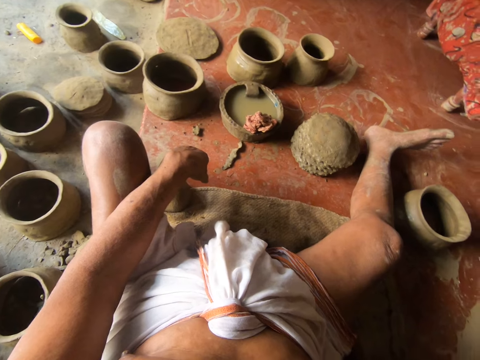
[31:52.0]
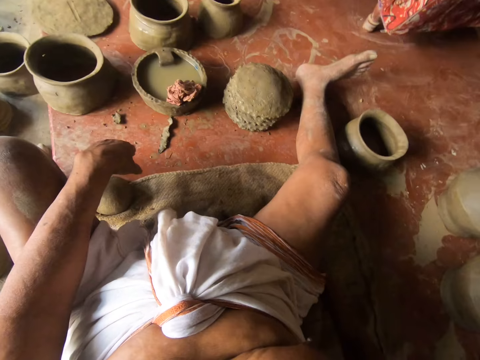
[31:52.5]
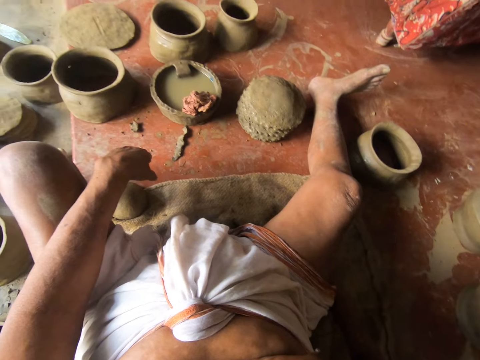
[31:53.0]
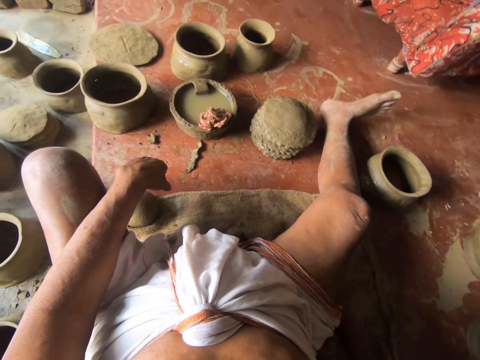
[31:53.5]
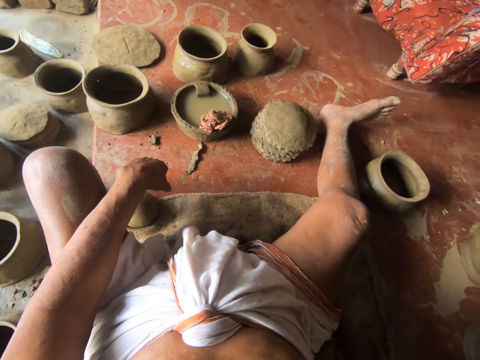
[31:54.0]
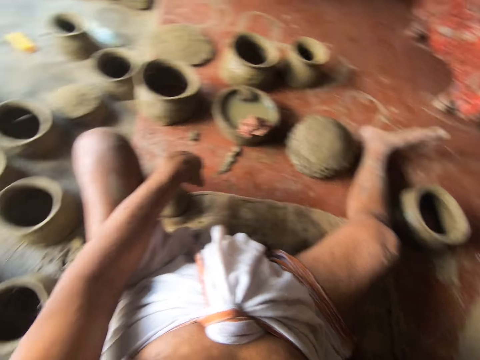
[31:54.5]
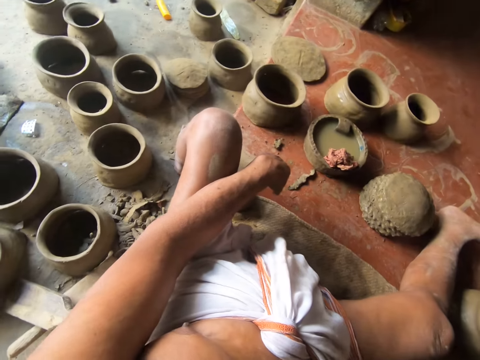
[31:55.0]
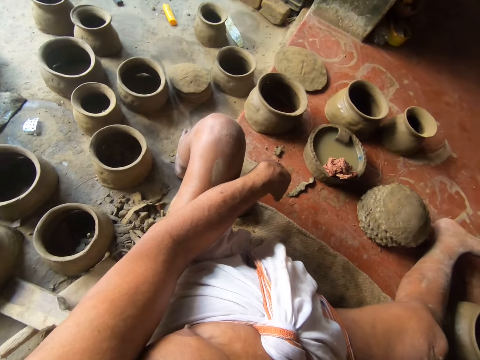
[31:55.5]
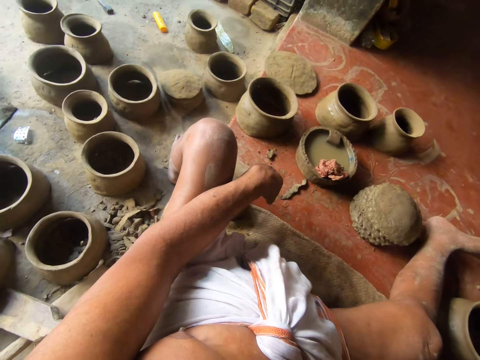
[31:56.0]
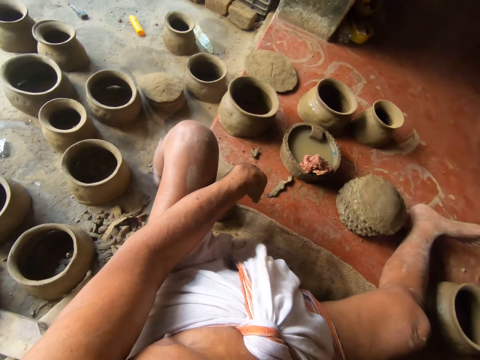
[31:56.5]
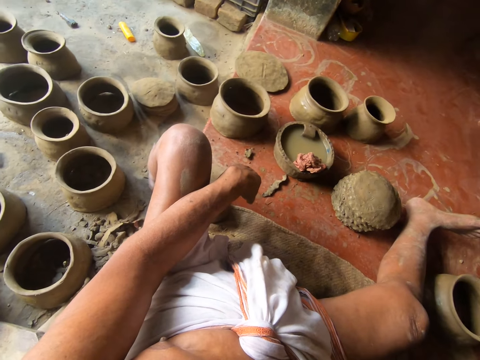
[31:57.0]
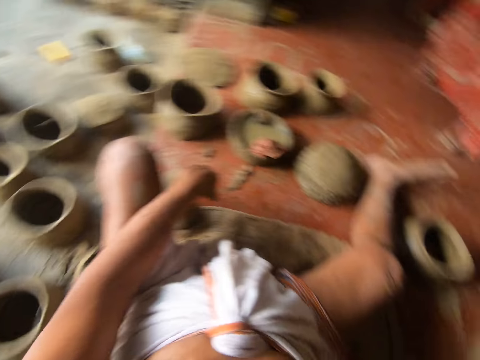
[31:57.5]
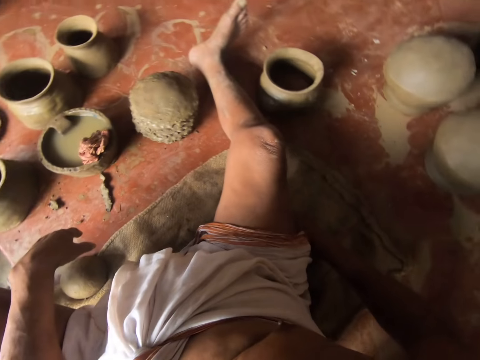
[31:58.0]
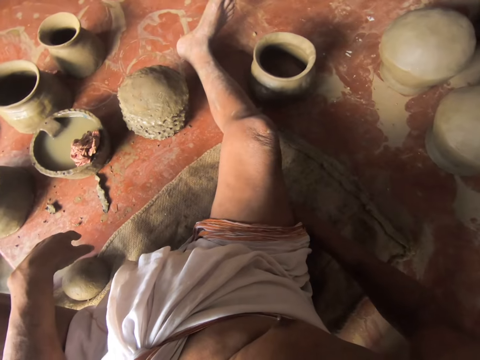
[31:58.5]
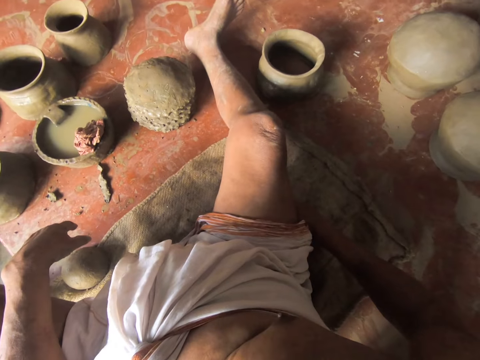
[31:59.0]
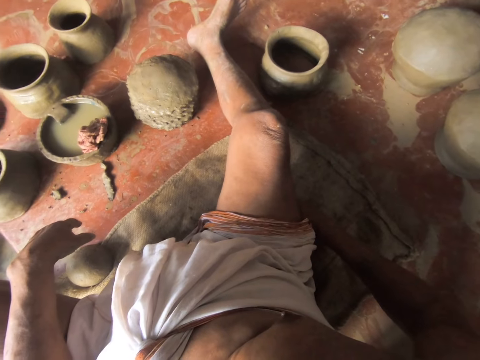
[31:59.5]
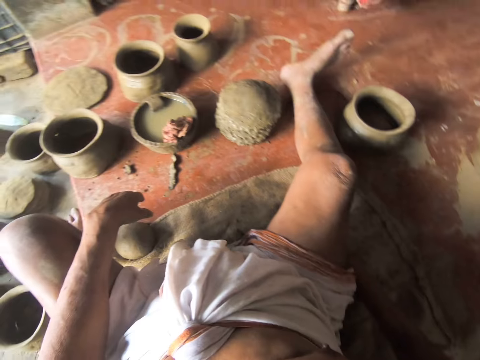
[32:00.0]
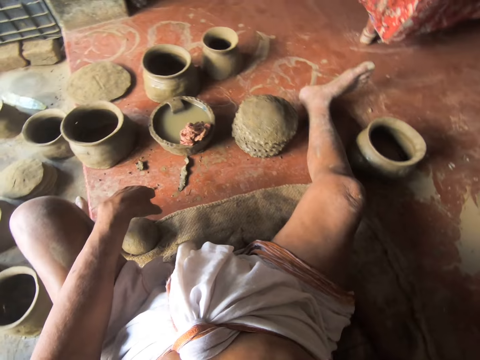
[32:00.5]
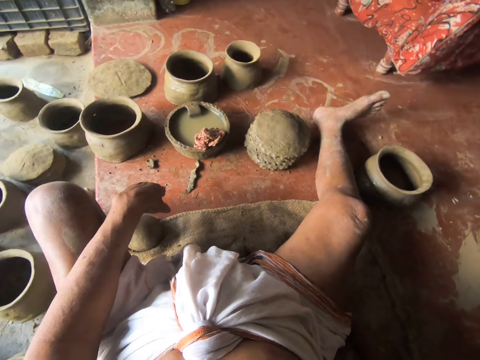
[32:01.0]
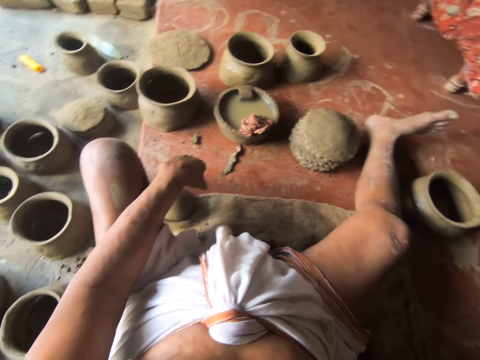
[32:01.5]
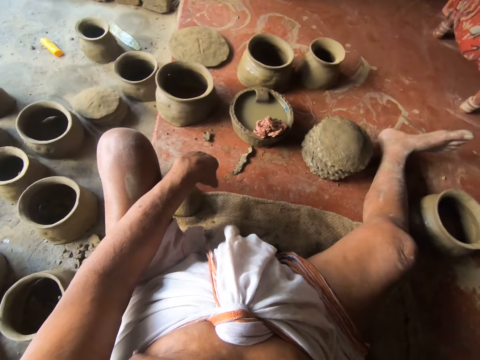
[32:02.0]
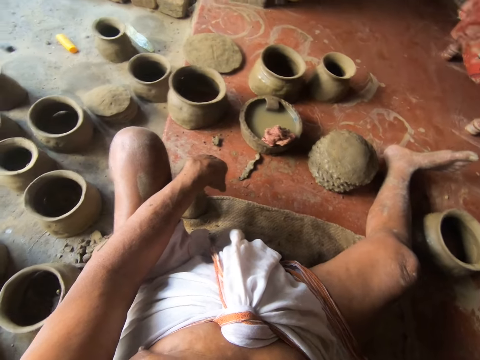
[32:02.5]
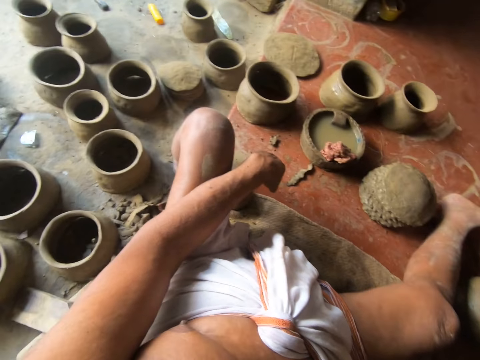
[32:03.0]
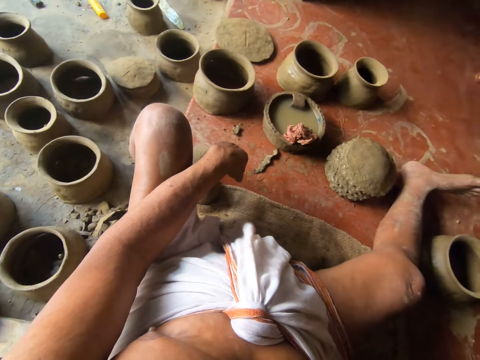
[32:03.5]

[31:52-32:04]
The camera wearer looks down. They look sideways.

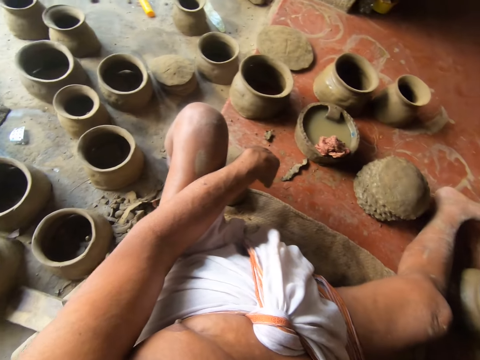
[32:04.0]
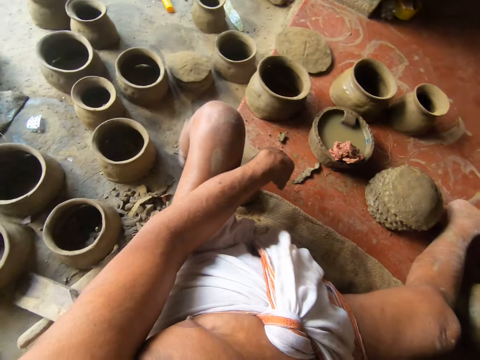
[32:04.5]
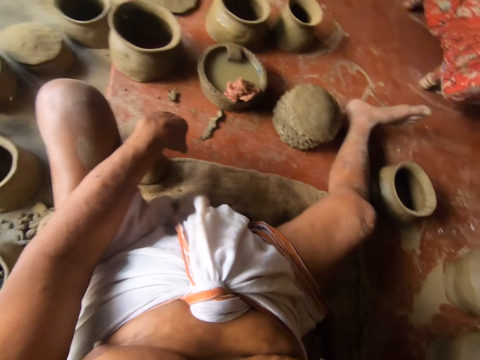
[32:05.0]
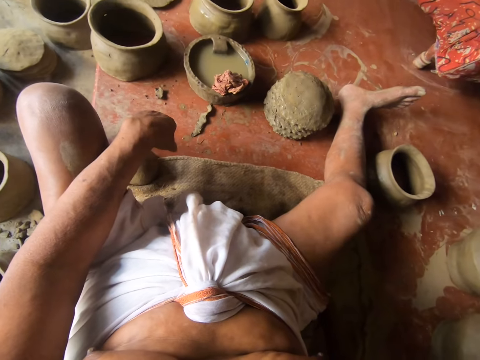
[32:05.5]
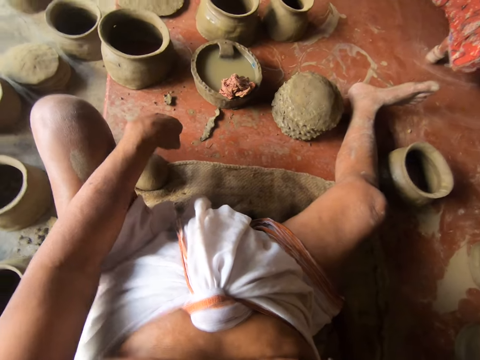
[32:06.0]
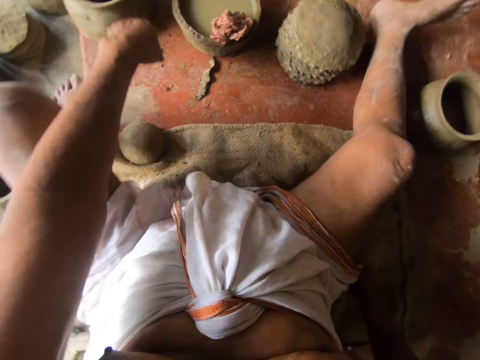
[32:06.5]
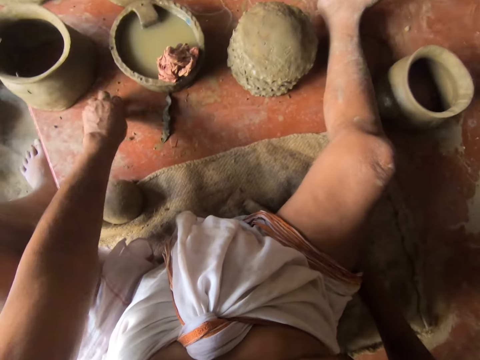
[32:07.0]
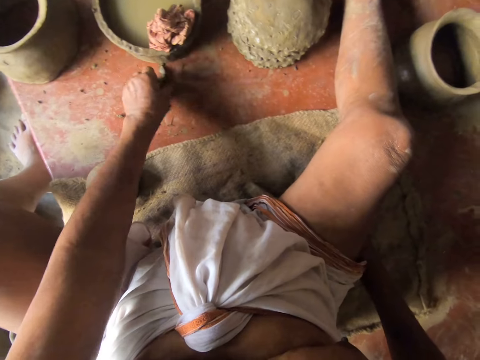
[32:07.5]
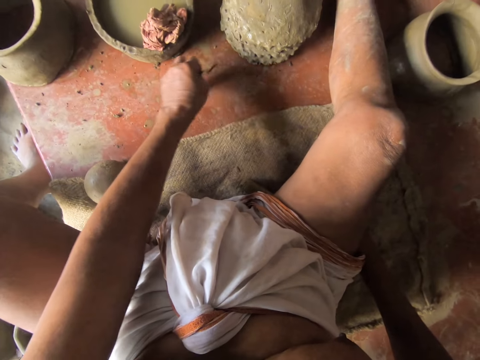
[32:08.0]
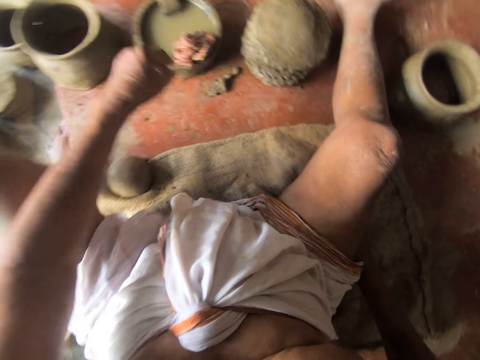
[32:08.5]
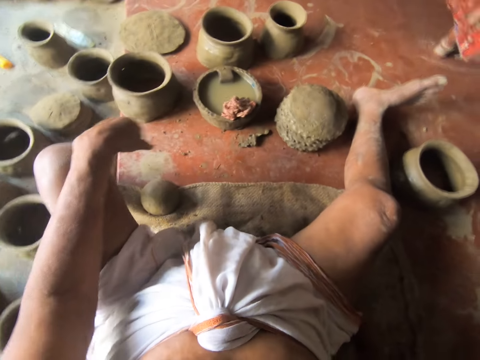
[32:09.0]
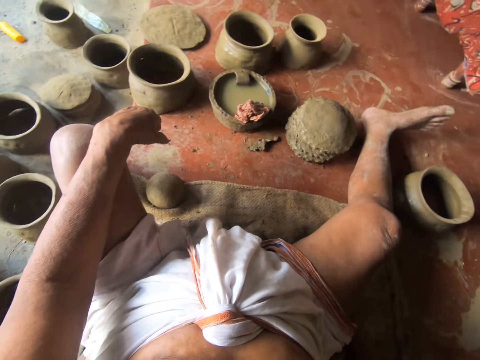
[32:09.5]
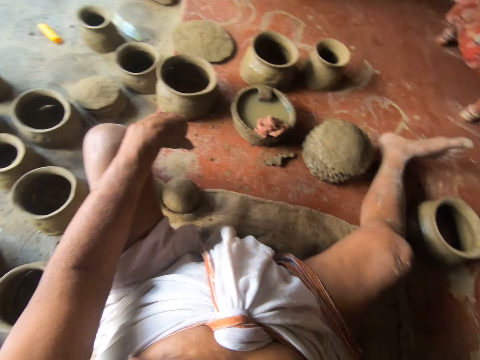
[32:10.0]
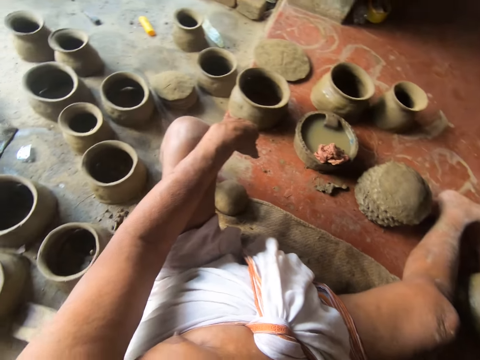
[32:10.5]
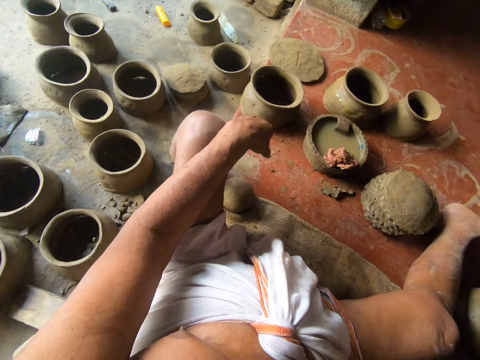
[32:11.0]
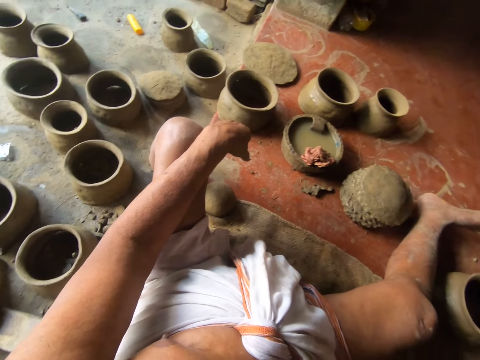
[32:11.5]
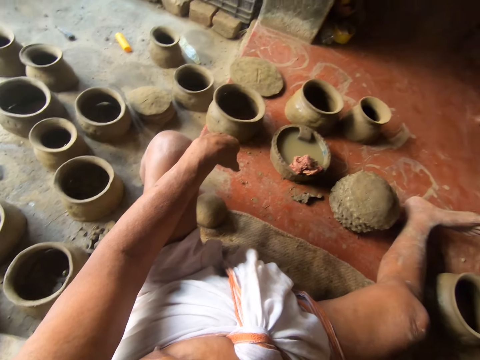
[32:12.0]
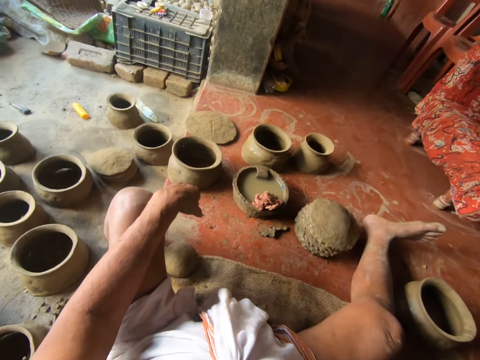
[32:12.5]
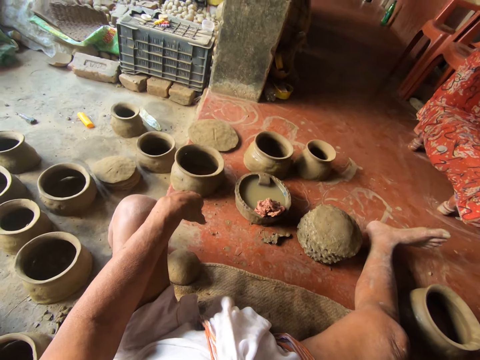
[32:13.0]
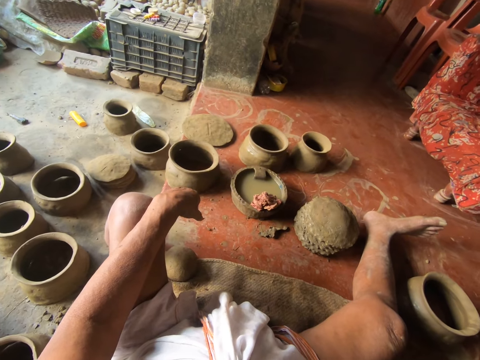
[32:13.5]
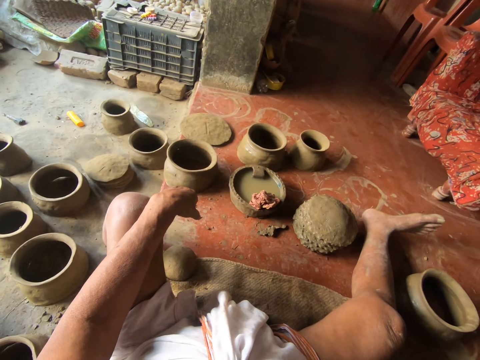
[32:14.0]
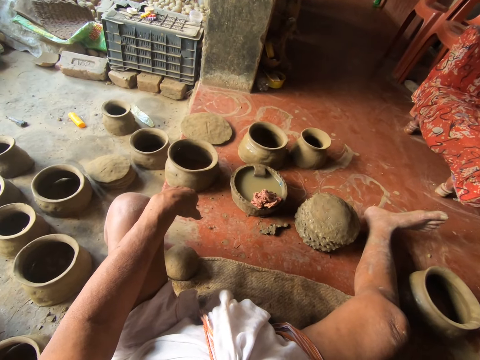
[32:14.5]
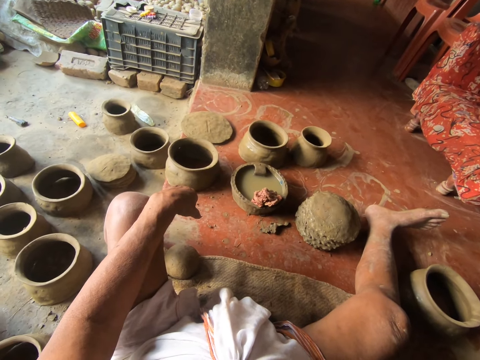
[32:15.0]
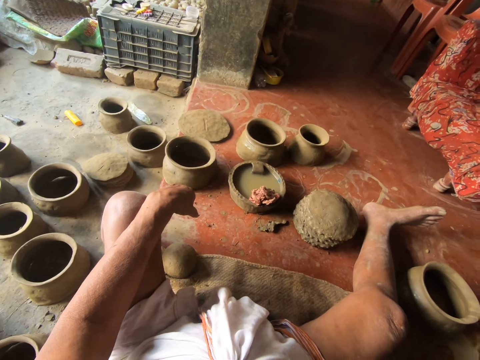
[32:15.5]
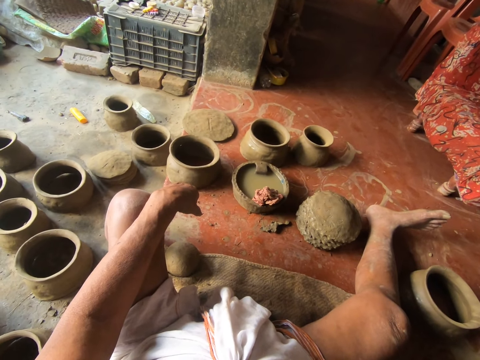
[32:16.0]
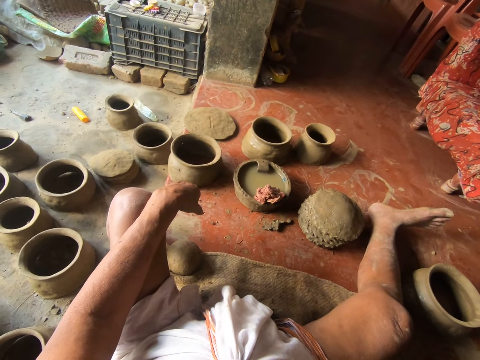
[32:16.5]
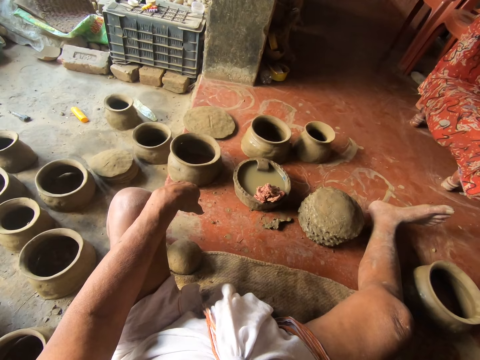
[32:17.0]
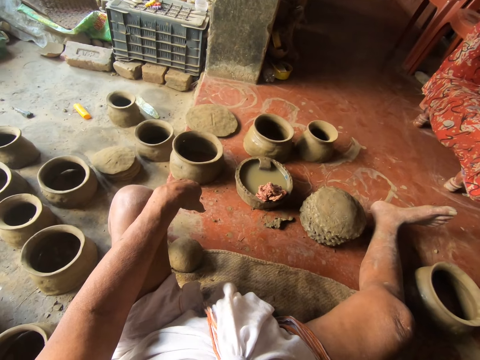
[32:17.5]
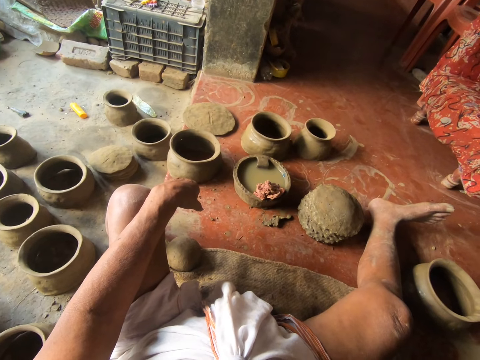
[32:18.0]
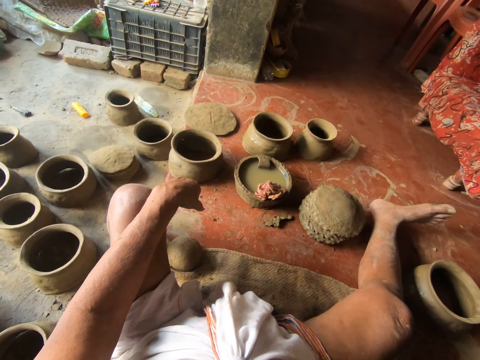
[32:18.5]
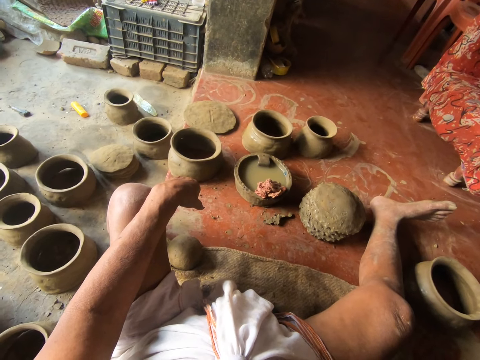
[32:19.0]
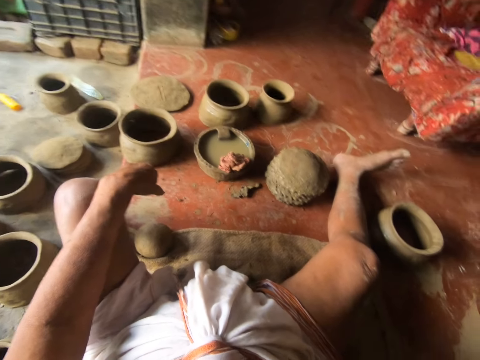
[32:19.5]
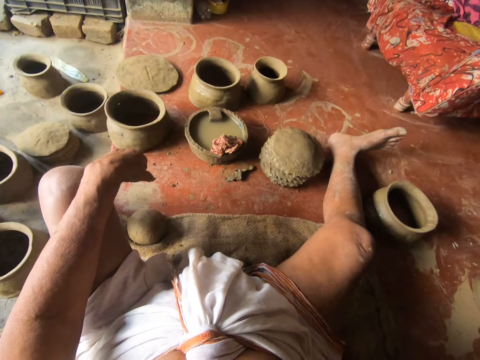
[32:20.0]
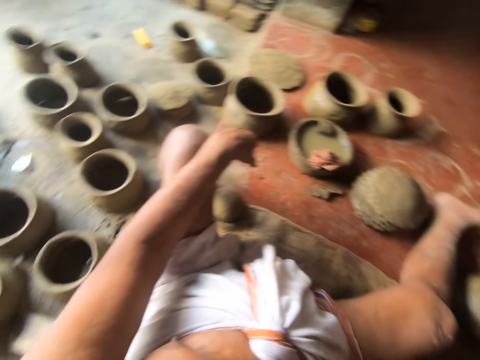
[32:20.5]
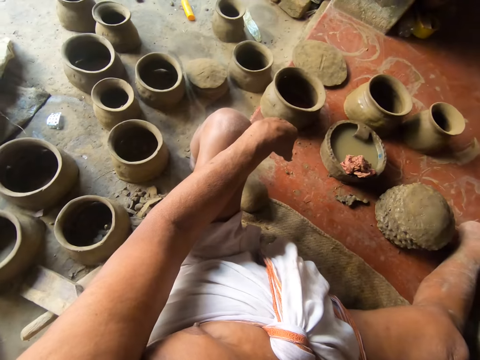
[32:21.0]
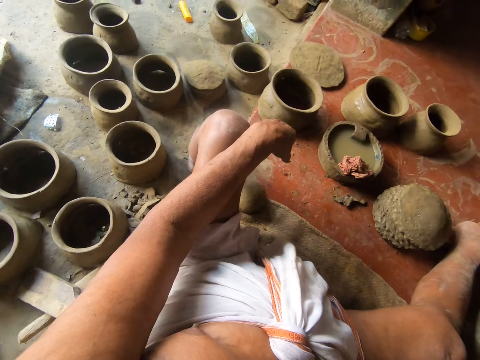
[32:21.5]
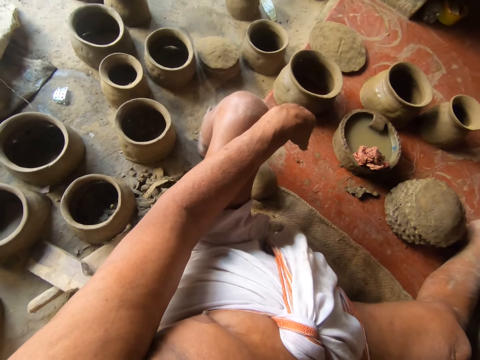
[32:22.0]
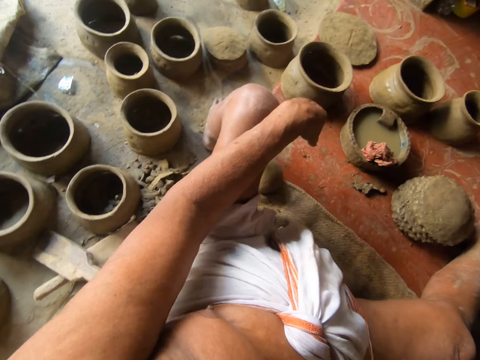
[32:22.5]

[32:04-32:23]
The camera wearer looks down. They pick clay on the ground with the left hand. They place the clay on the ground. They look around. They look sideways. They look down.
